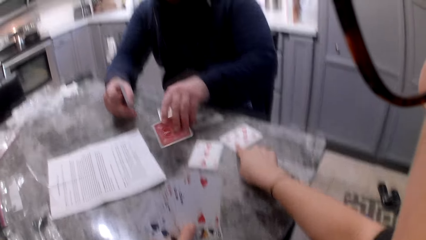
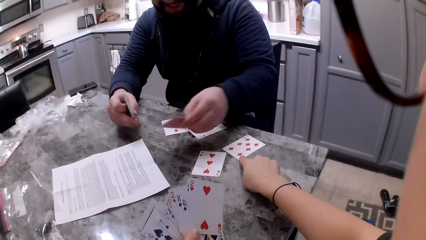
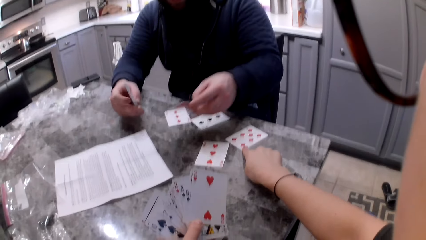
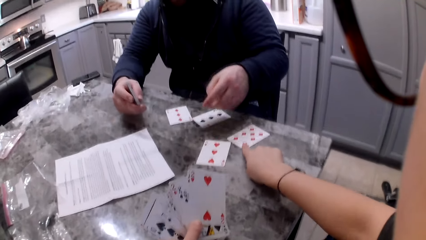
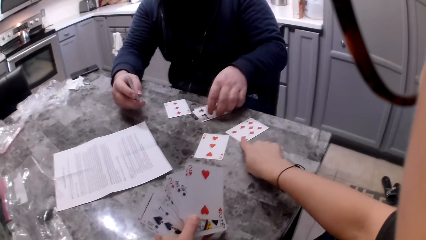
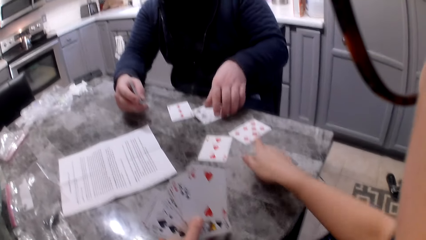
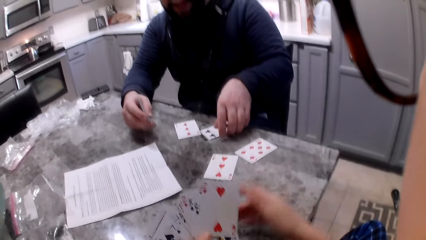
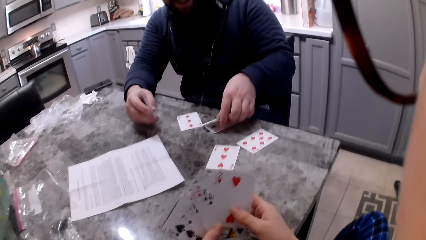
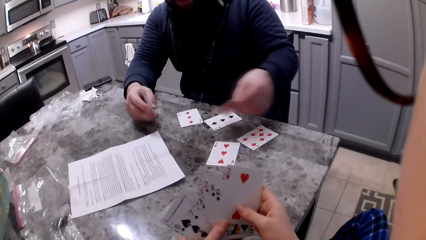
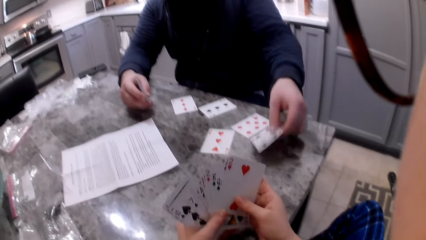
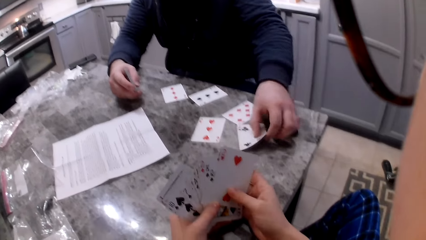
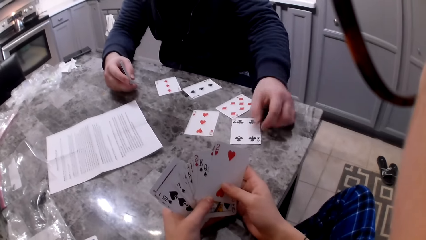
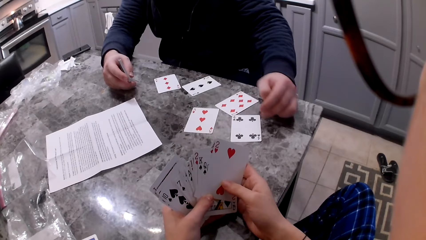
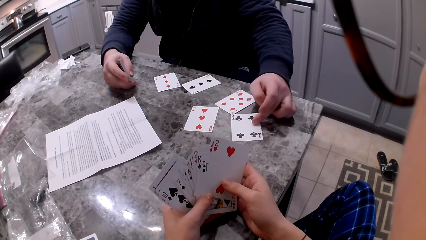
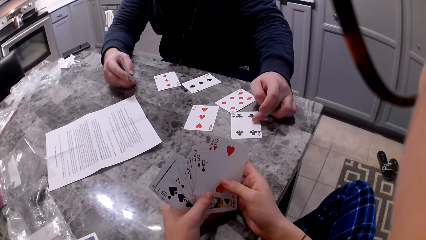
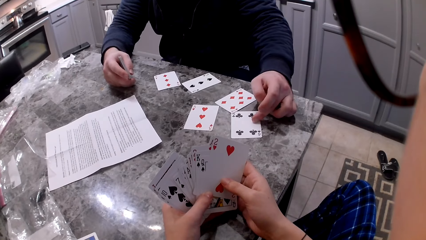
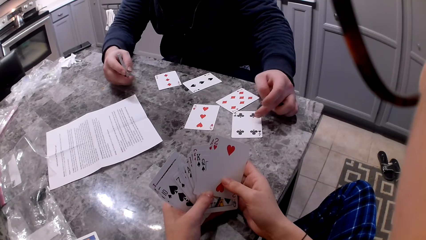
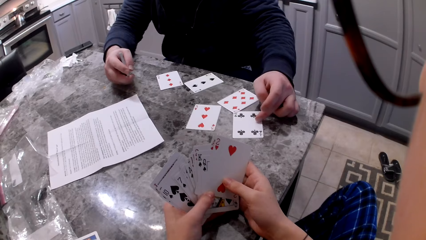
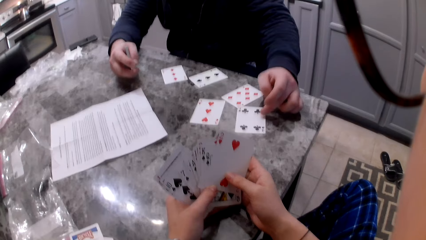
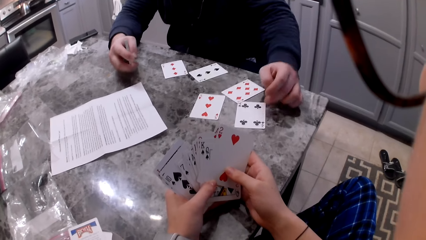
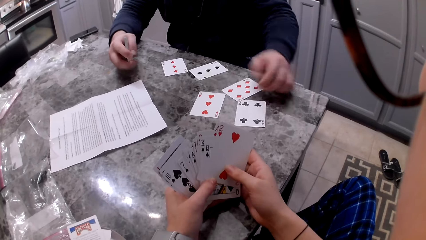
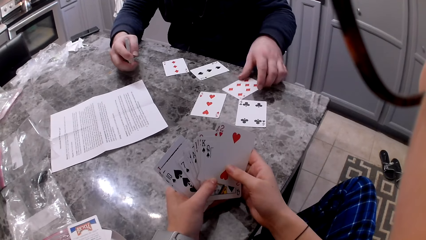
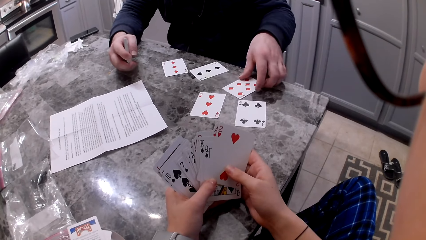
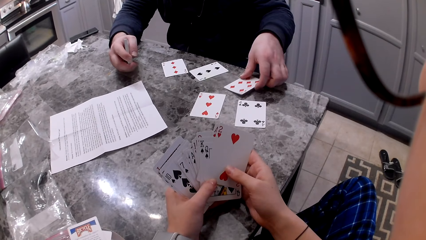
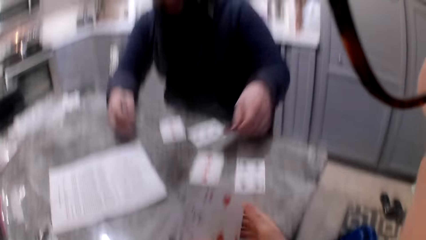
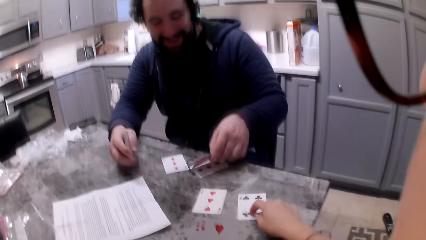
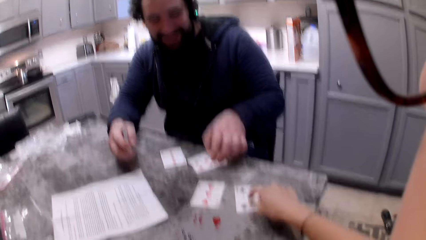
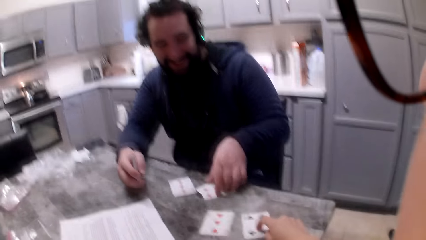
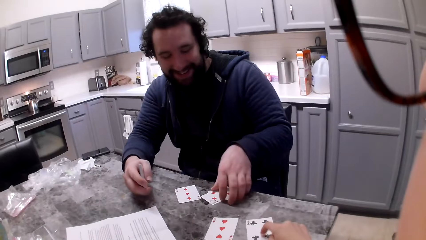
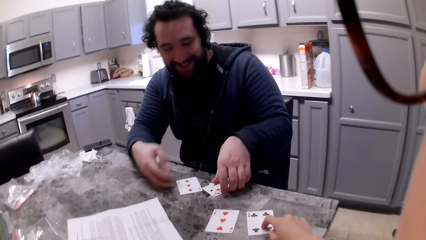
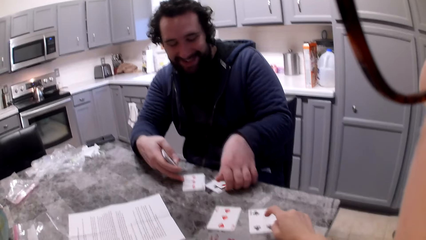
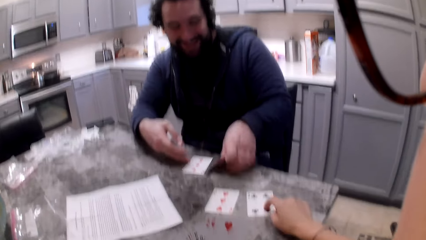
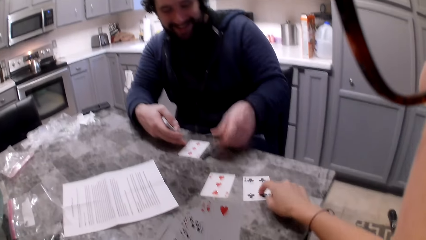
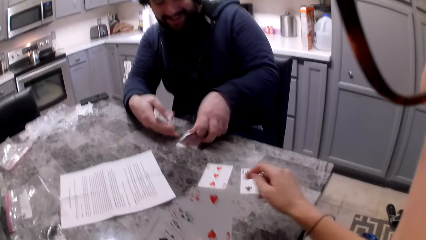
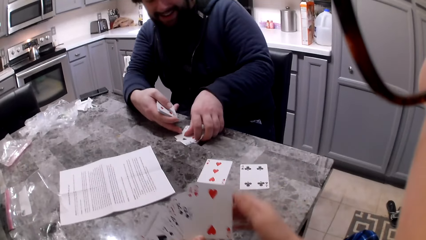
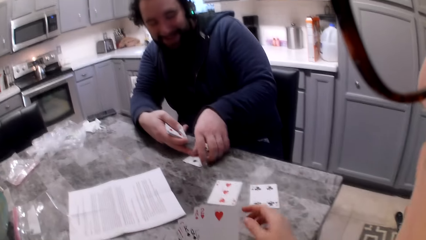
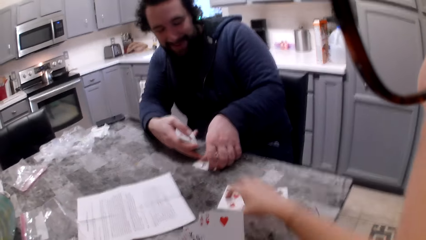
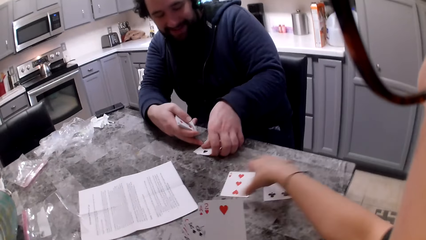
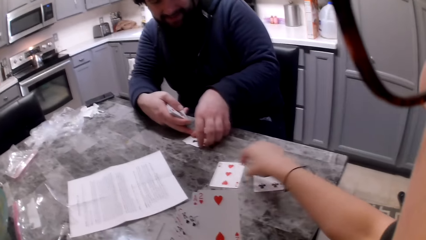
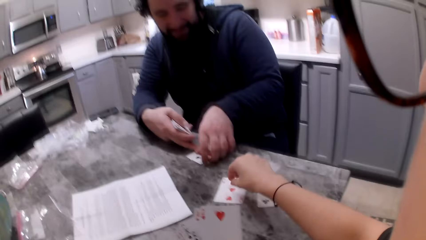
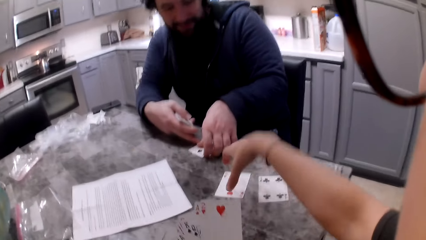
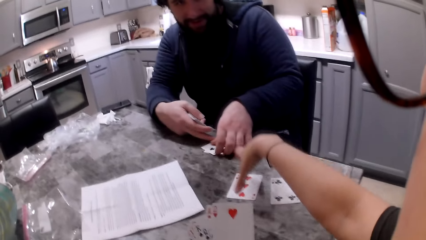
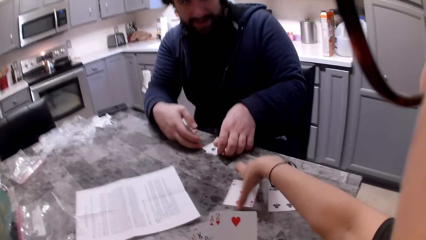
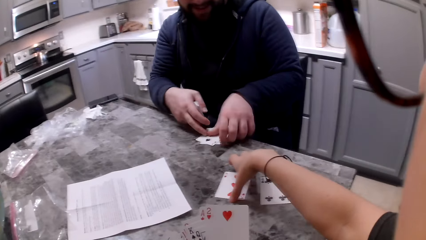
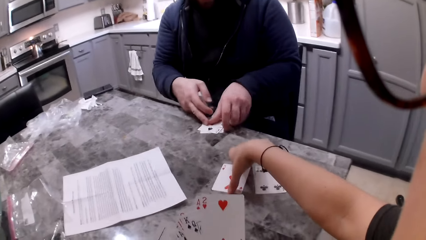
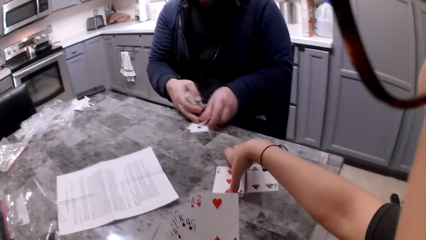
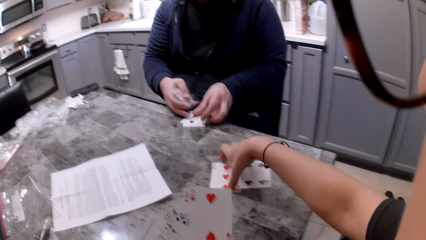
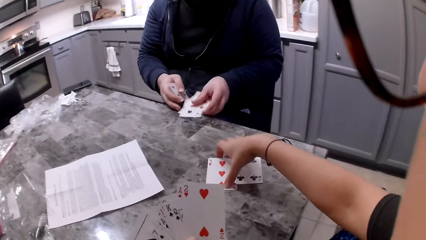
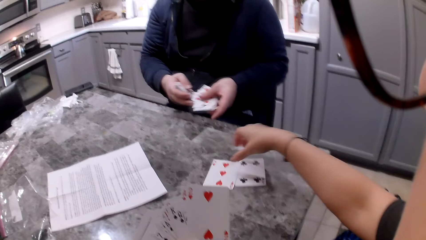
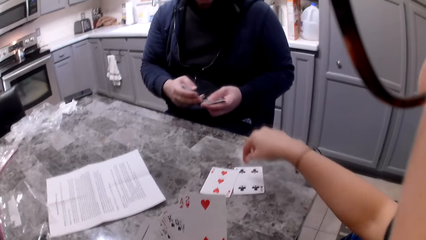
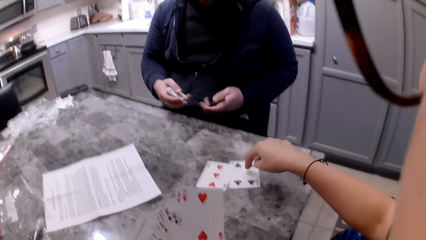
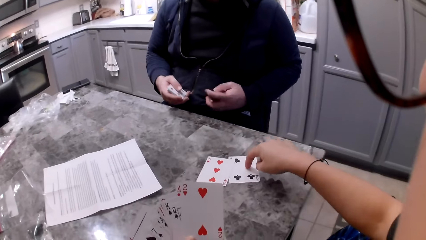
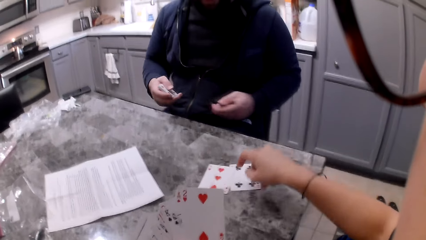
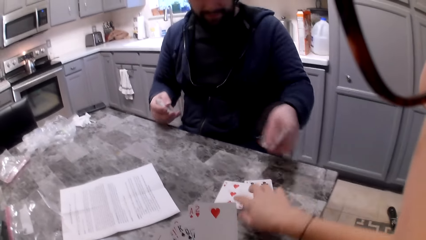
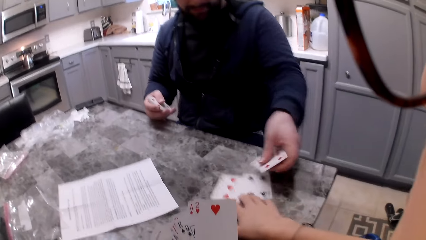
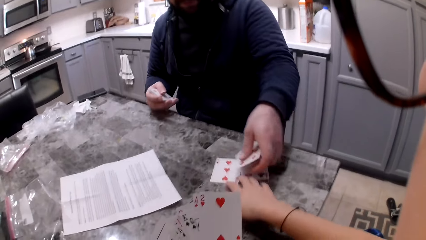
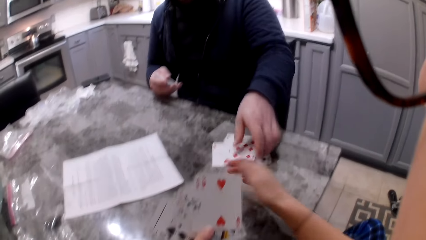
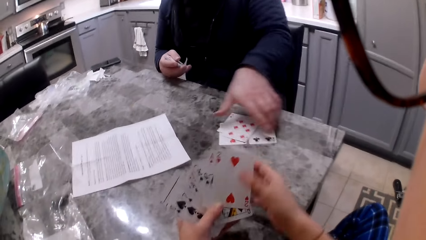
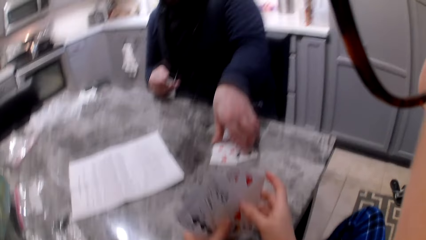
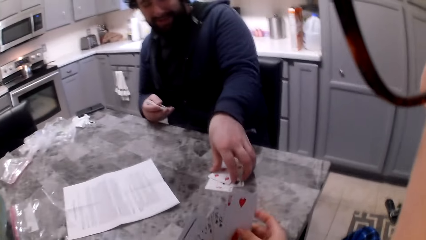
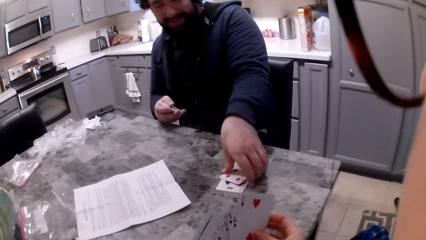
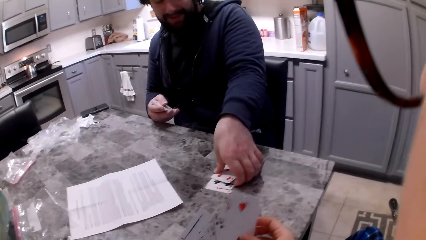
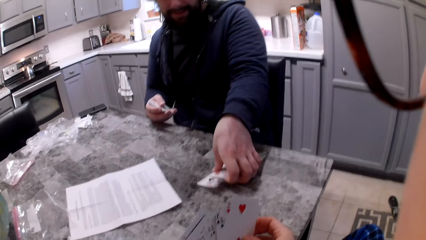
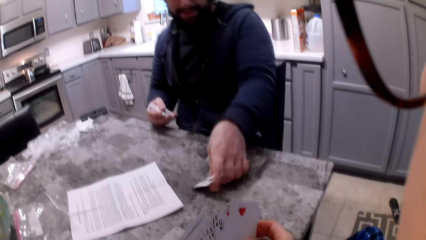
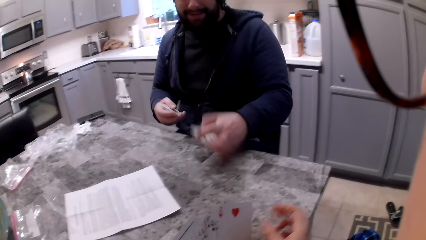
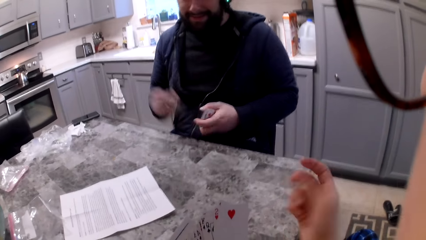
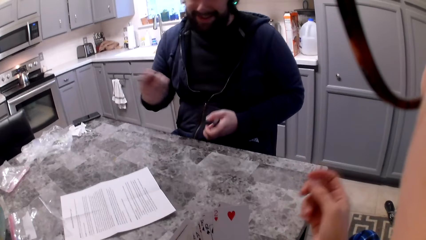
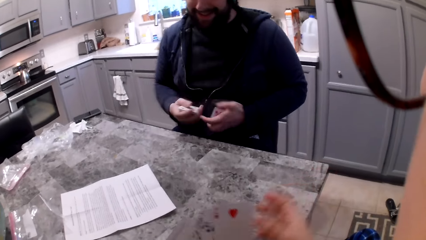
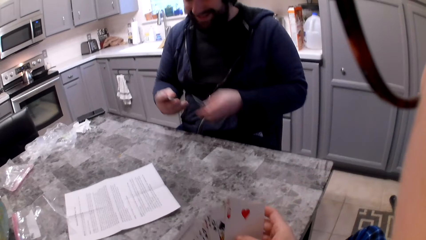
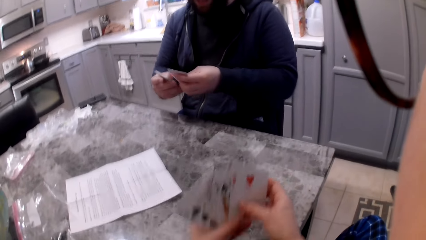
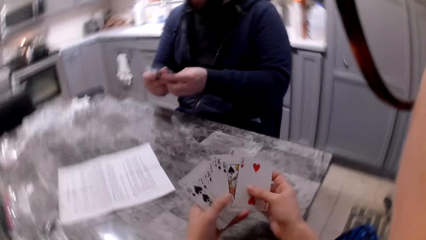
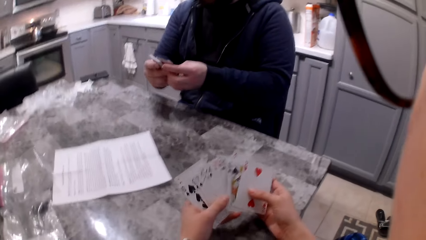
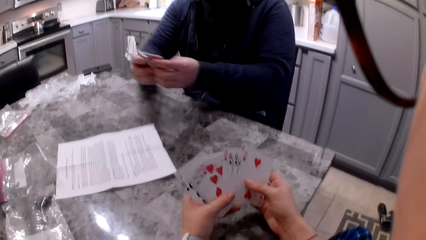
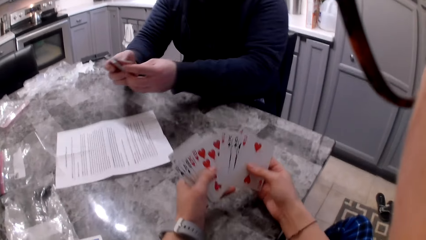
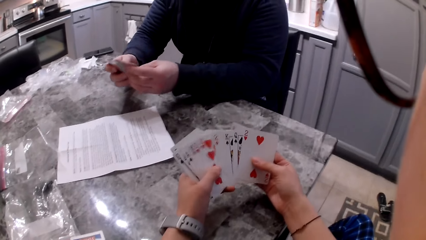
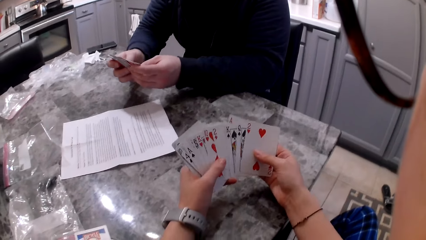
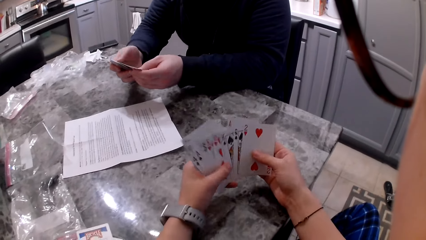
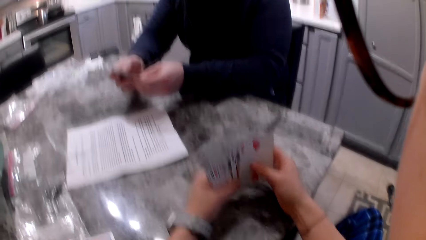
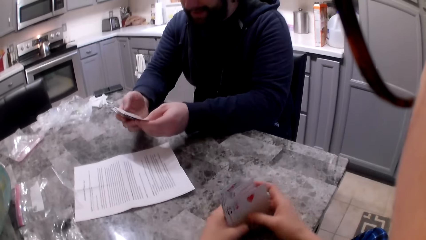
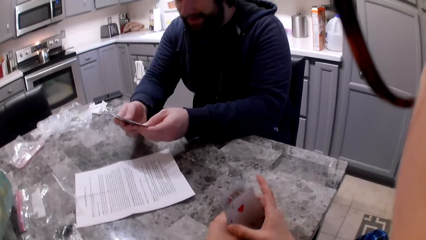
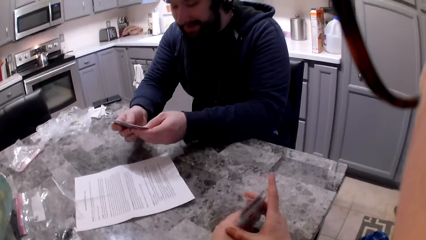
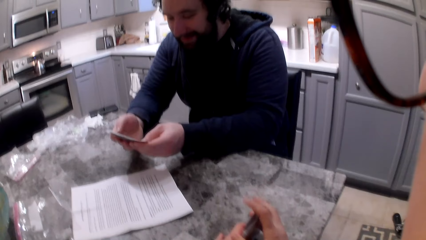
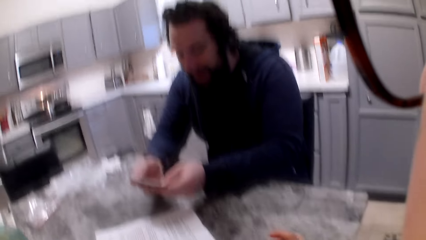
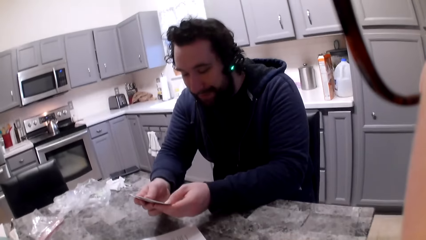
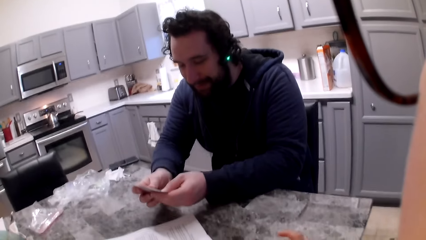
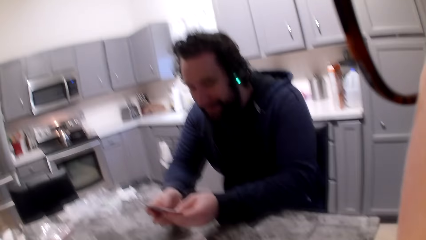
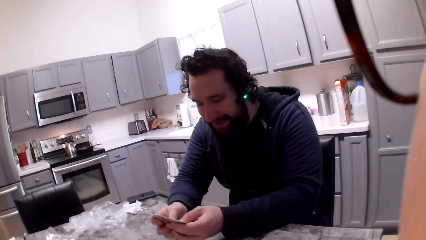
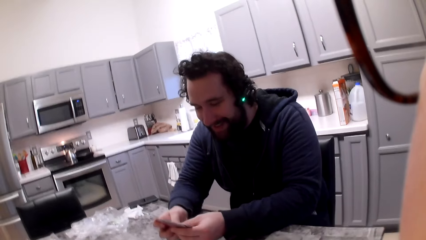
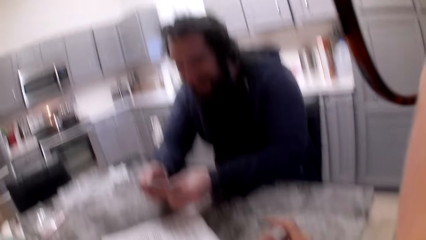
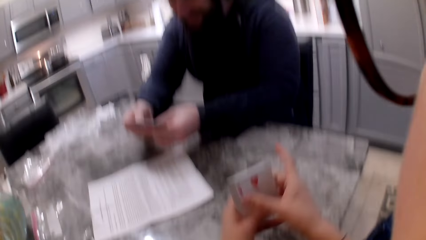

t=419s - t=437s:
The camera wearer lifts the hand from the card. A man shifts a card on the table or counter and picks up the card with his left hand. He drops the card on the counter. He holds the card on the table. He collects the other cards on the table. He arranges a card over each other with his left hand. The camera wearer holds the card on the table. She points to a card on the counter. The man collects the cards on the table. The camera wearer lifts the hand from the card. She gesture moves the hand over the cards on the table. She moves a card on the table towards another card. The man picks up the cards on the counter. The camera wearer presses the card on the table with a finger. She lifts the finger from the card. The man drops the cards on the counter. The camera wearer moves the cards towards herself with her right hand. The man picks up the cards on the counter. The camera wearer shuffles the cards in her hands. She gesture moves the hand. The man shuffles the cards in his hands. The camera wearer shuffles the cards in her hand. She aligns the cards in her hands. The man shuffles the cards in his hands.
